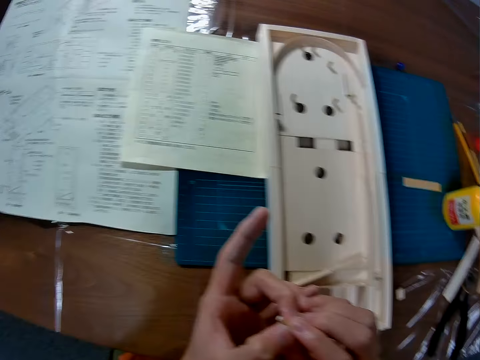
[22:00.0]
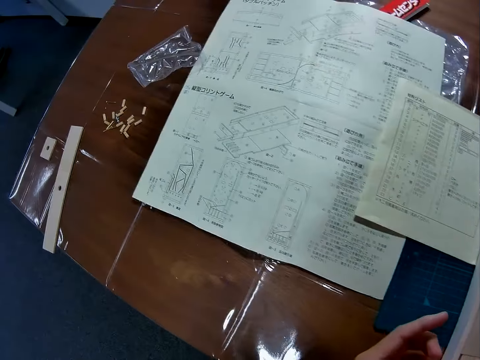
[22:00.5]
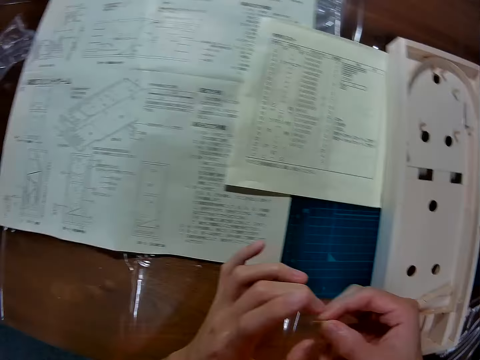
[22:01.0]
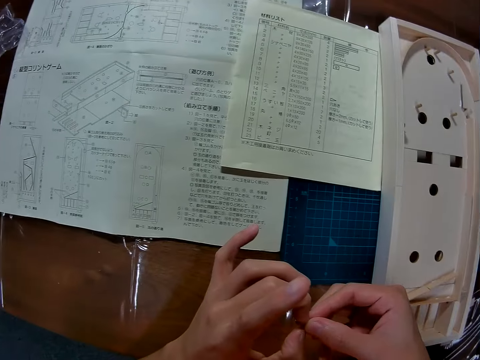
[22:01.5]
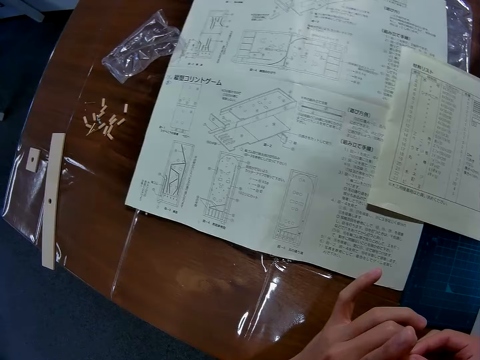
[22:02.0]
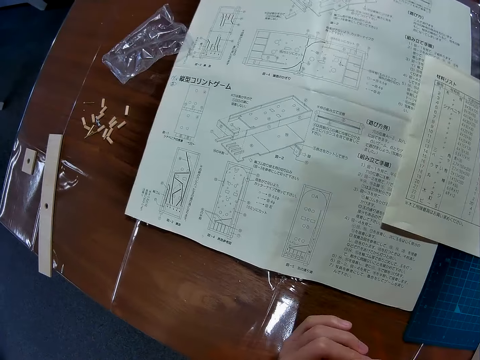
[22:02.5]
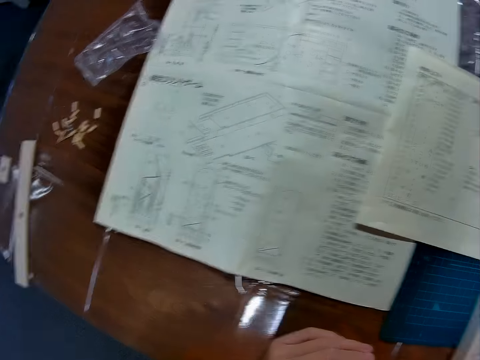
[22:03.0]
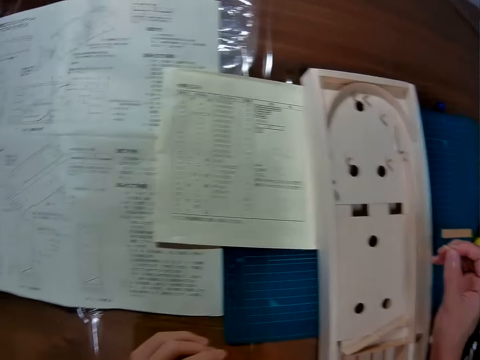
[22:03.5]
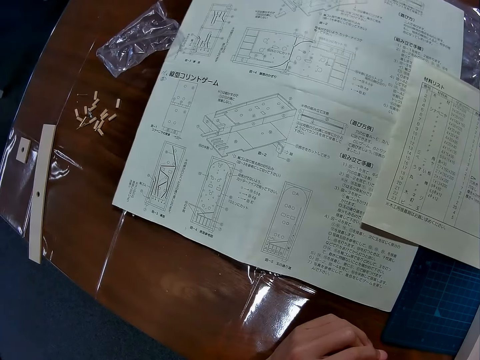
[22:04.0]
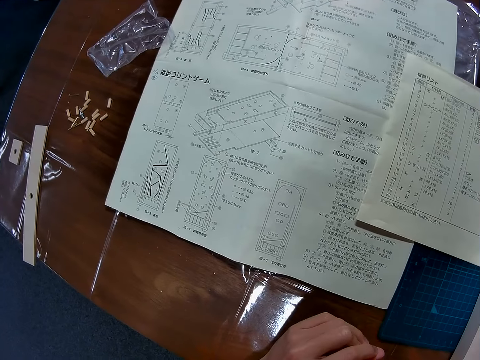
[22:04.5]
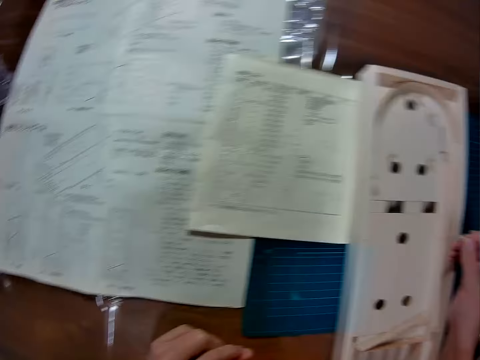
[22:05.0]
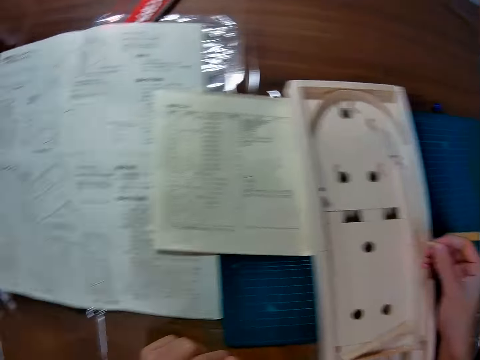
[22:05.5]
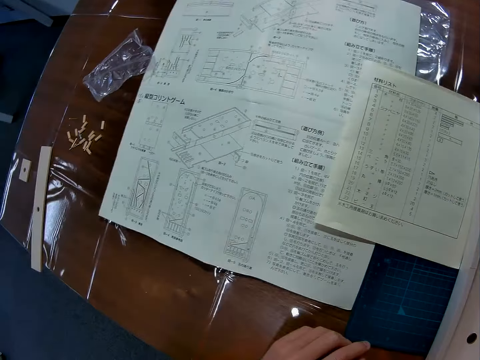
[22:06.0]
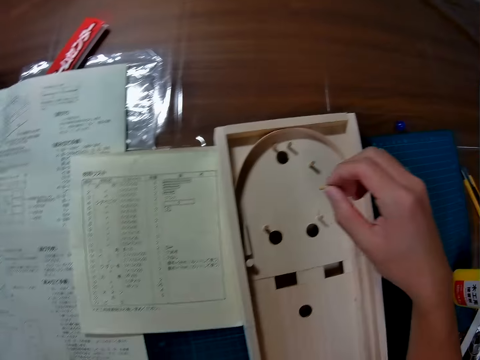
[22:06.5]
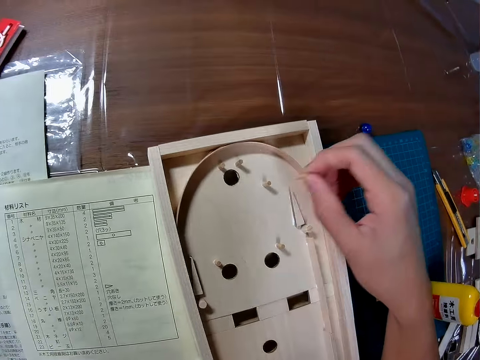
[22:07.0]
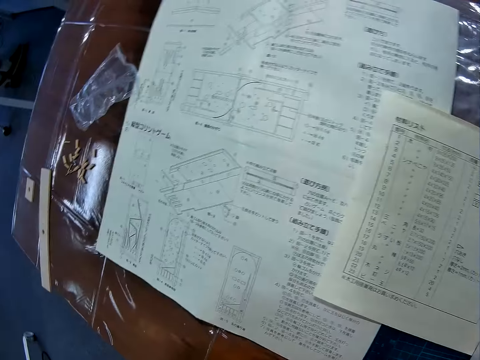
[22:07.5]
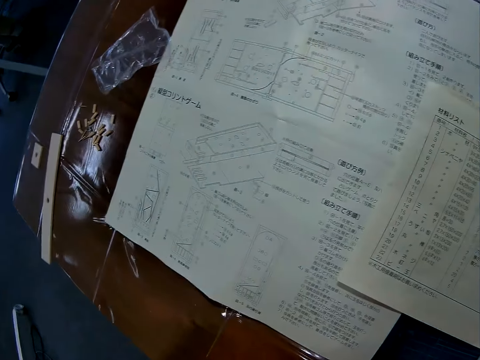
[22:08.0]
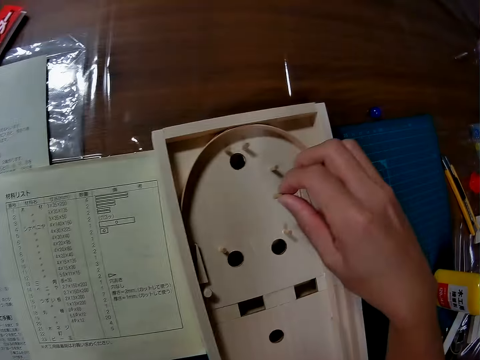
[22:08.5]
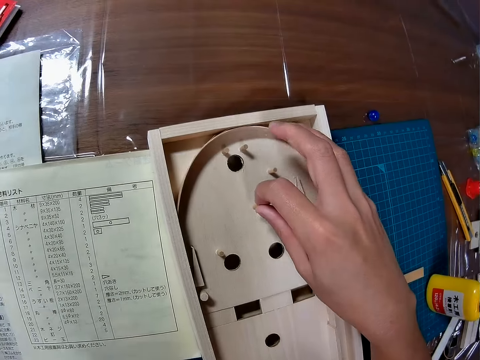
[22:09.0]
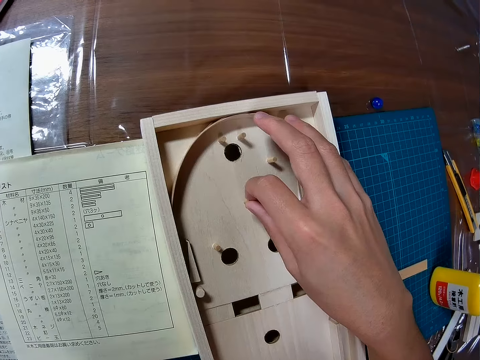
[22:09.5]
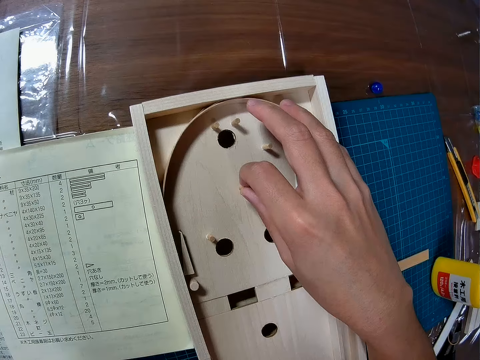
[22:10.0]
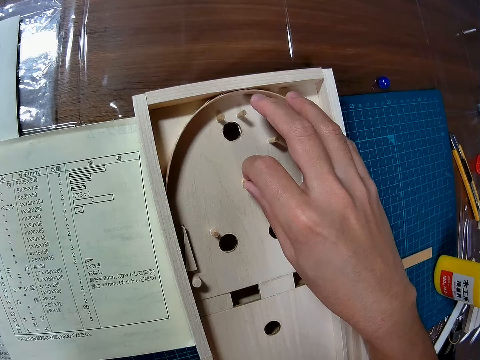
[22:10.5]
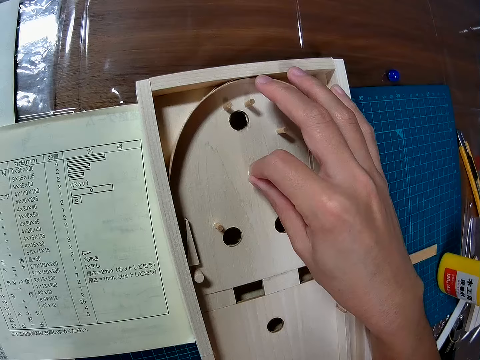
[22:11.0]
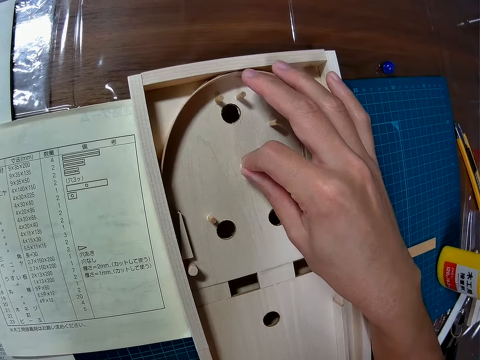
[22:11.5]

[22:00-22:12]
The camera wearer turns something. They move something towards the wooden pinball. They glue the piece of wood to the wood structure. They put something on the wooden pinball.

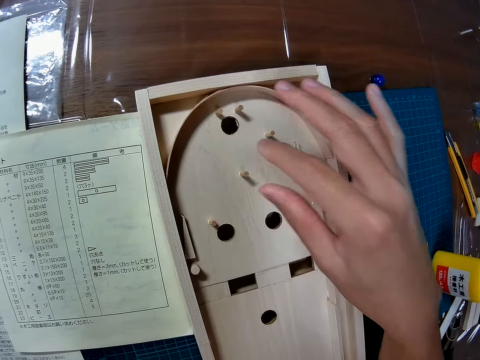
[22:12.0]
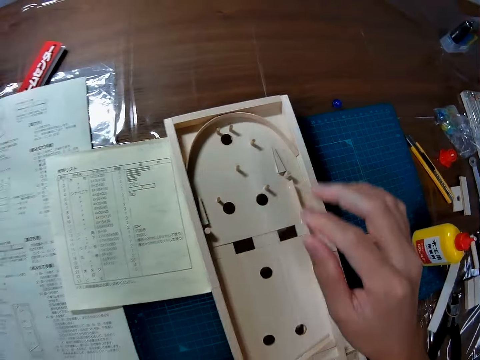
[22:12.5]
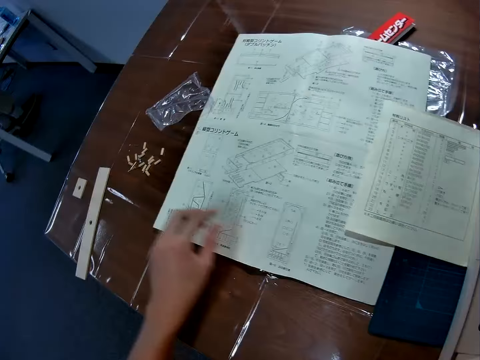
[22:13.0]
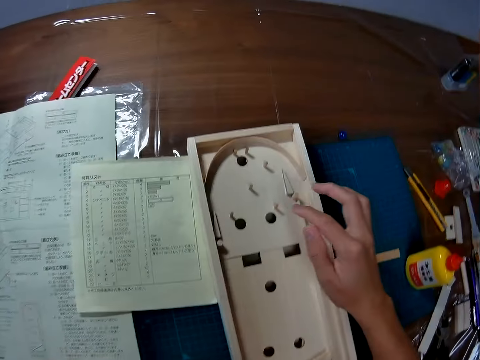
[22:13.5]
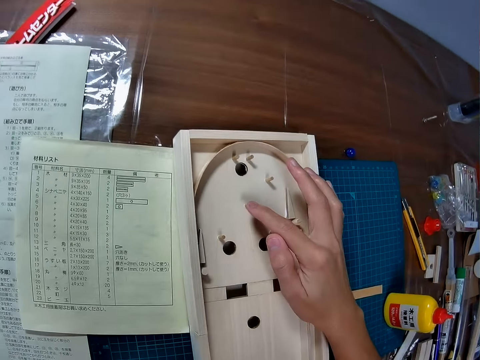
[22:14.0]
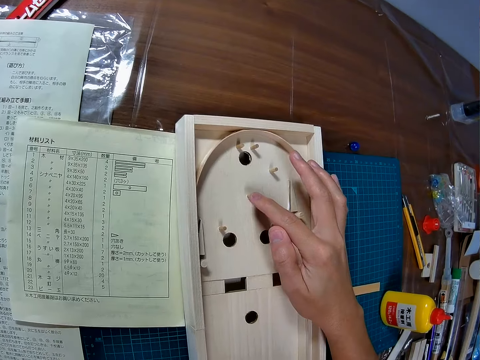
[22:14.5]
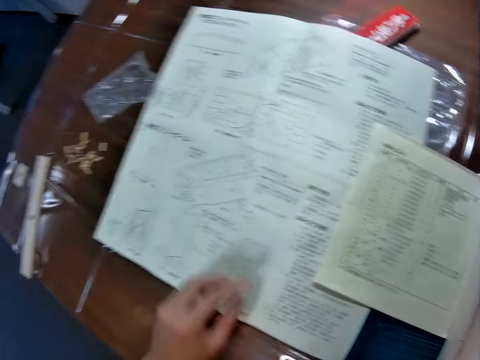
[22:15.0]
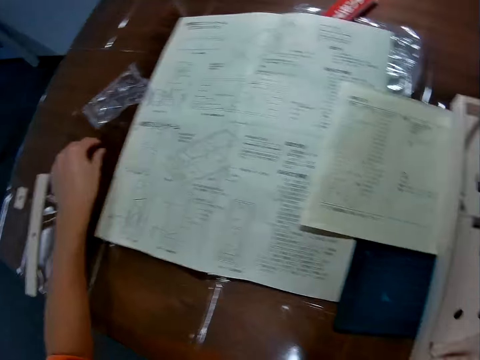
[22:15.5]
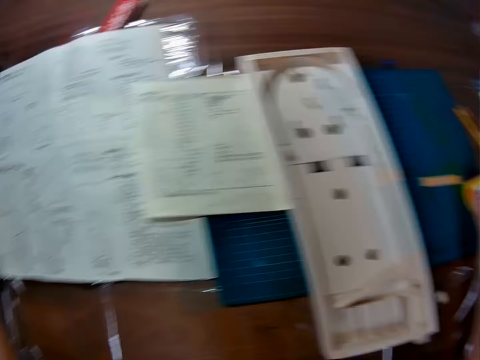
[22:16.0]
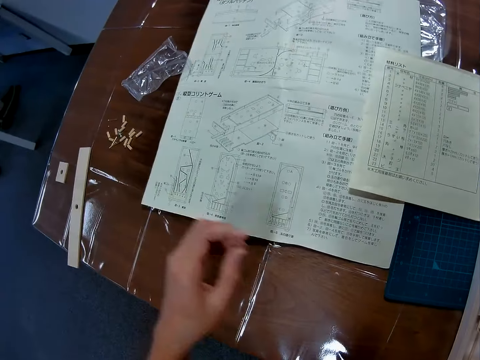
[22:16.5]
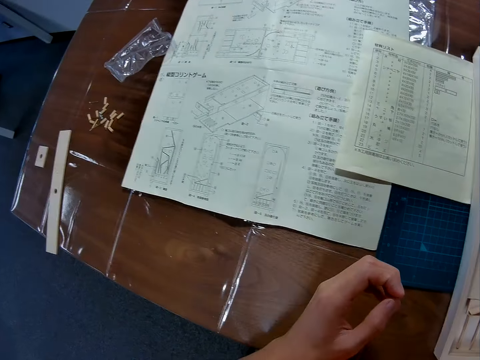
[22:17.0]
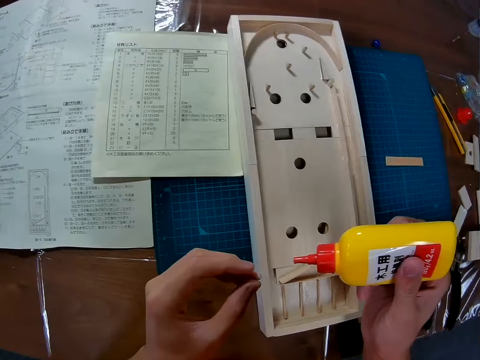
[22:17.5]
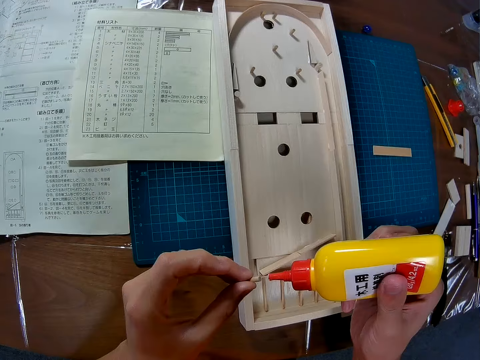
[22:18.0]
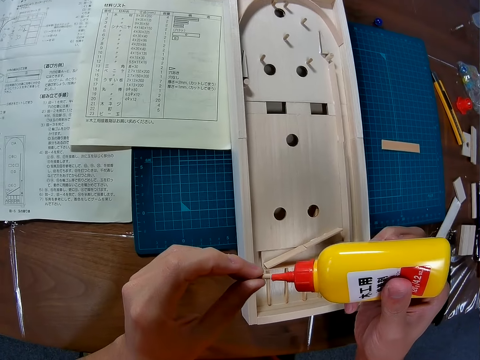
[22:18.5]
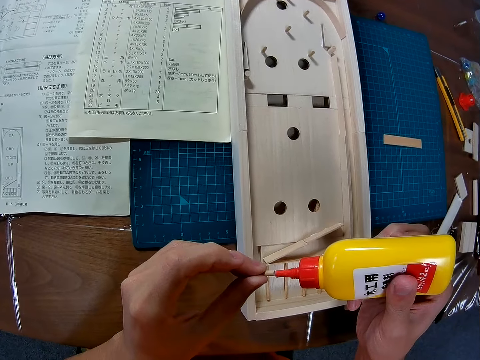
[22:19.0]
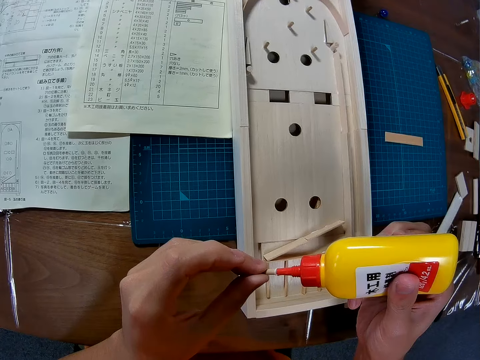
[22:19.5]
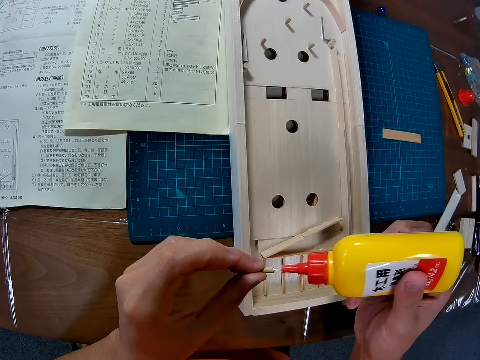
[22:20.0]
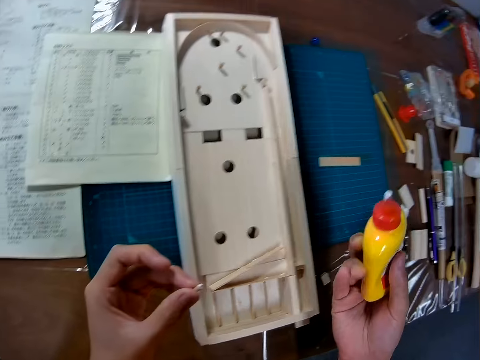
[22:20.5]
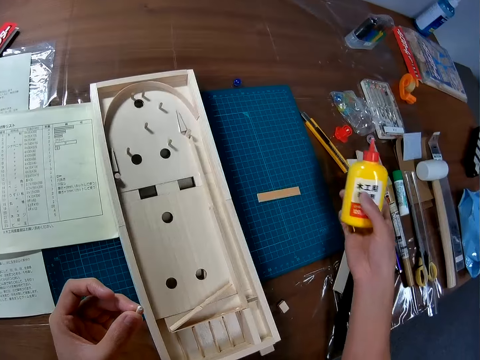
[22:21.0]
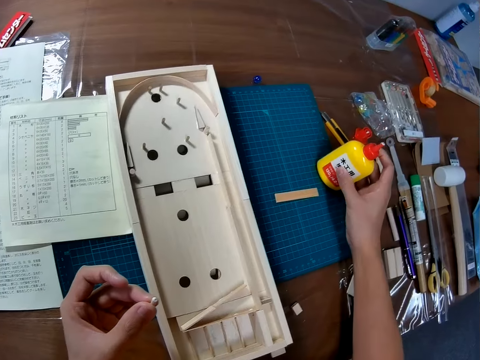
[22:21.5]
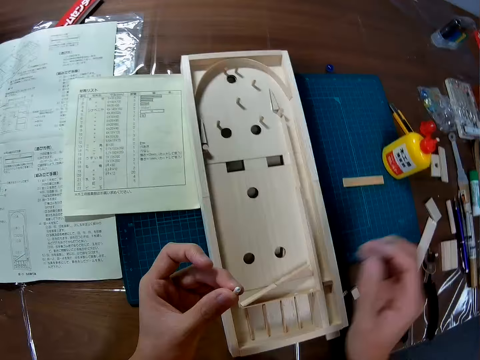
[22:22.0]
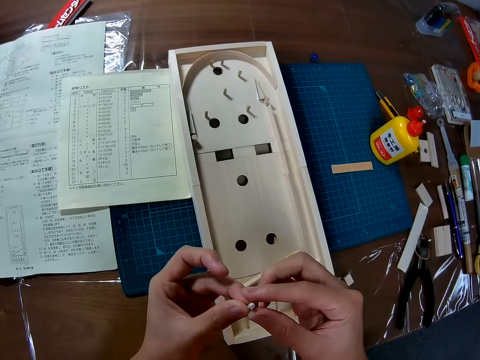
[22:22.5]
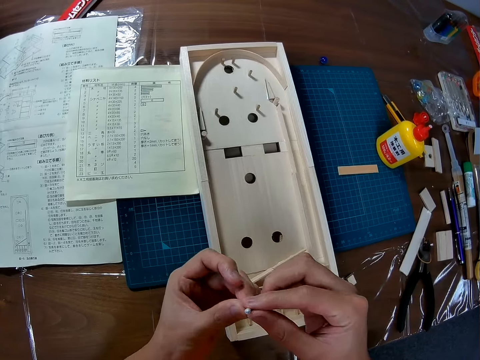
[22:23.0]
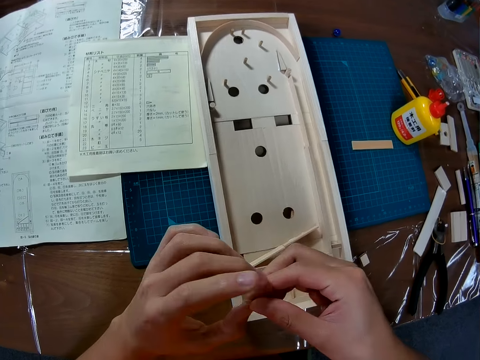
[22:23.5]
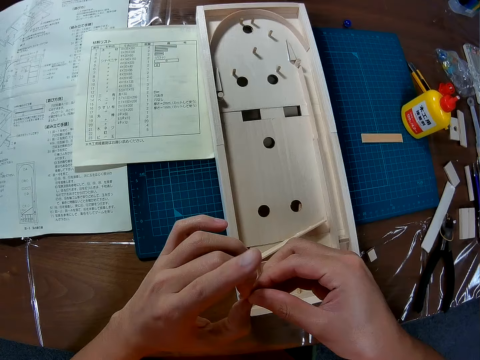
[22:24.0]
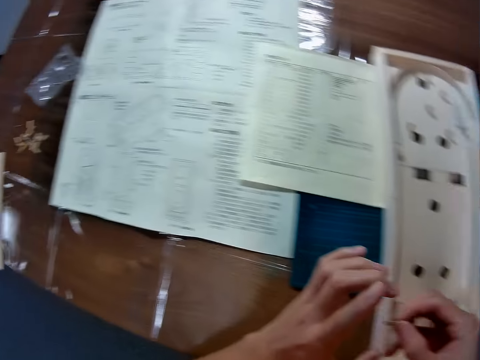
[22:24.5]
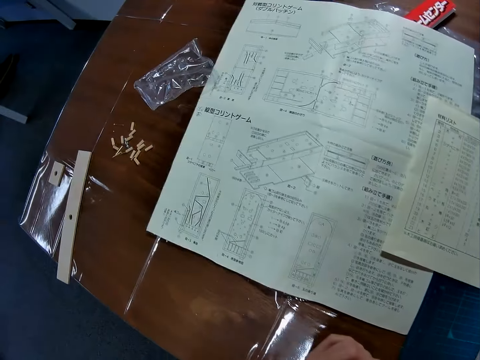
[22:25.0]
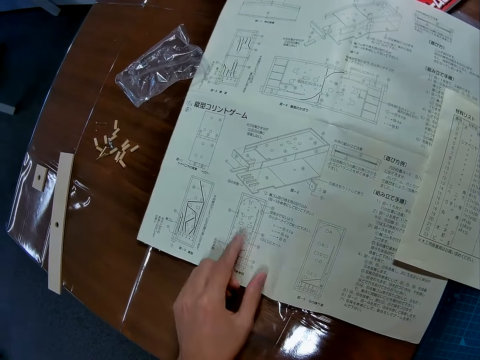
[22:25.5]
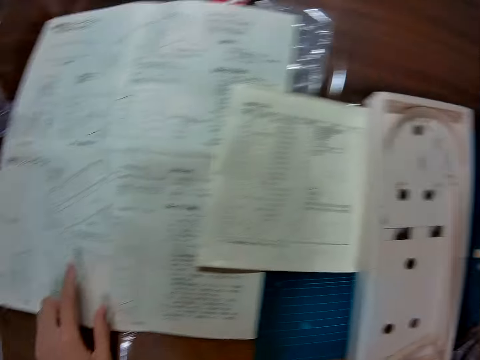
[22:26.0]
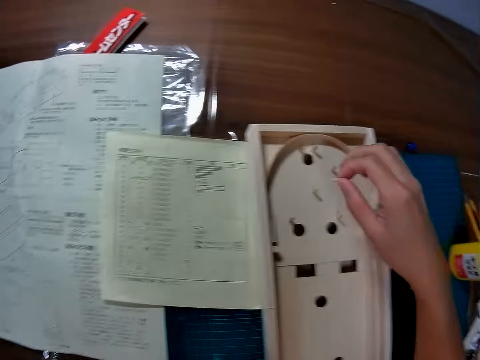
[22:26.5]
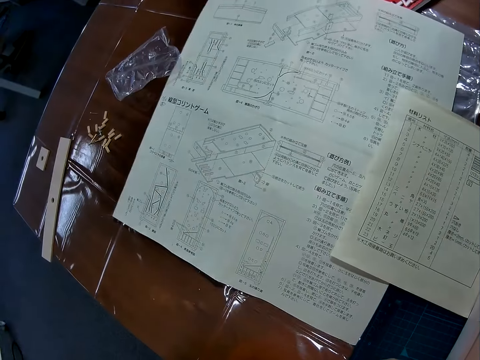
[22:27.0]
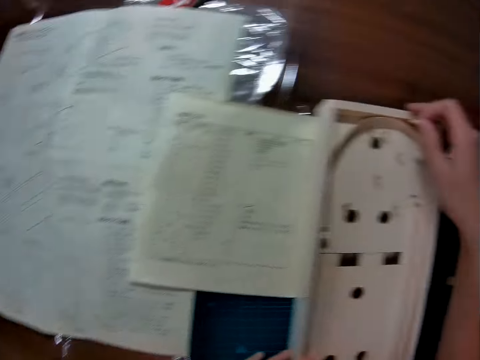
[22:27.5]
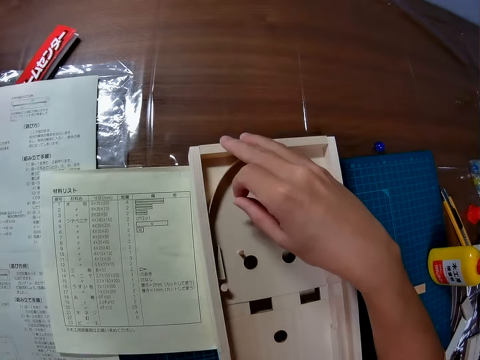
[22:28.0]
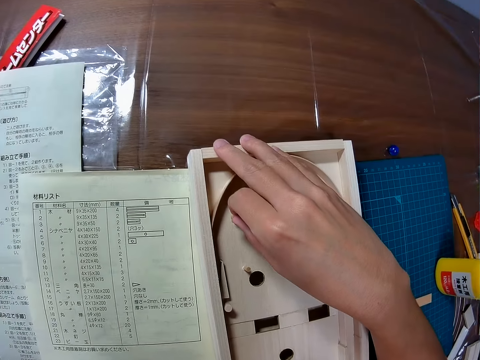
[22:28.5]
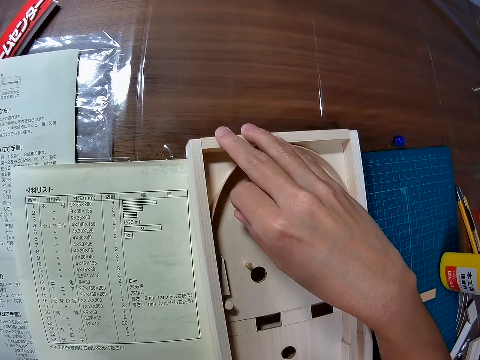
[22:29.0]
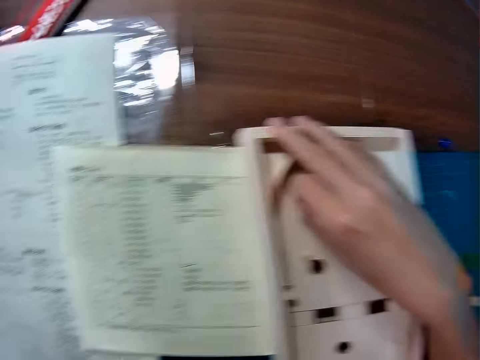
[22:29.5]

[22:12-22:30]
The camera wearer moves a hand. They press something. They pick up a piece of wood. They pick the glue bottle. They put glue on the piece of wood. They put the glue bottle on the table. They hold something with the other hand. They point at the manual. They put something on the wooden pinball. They glue the piece of wood to the wood structure.
